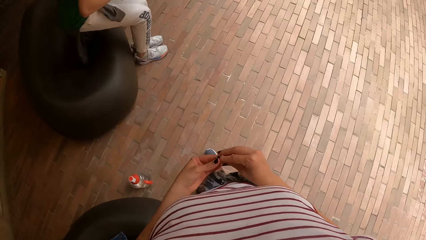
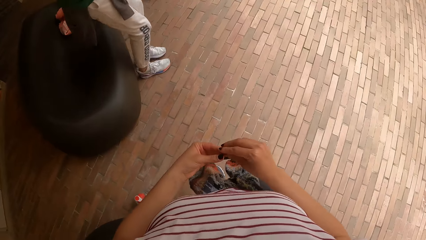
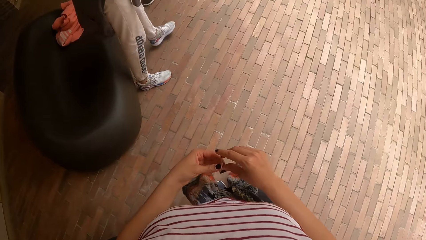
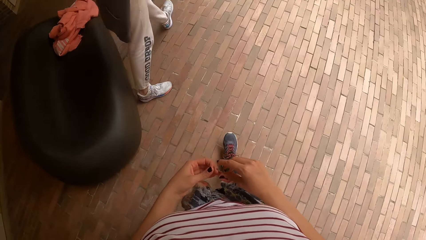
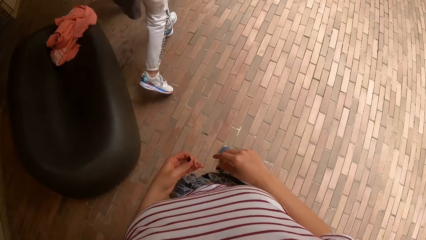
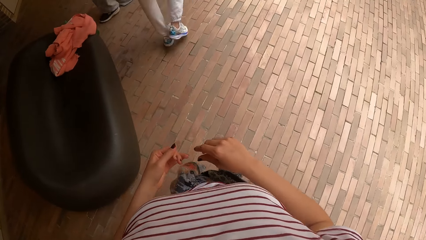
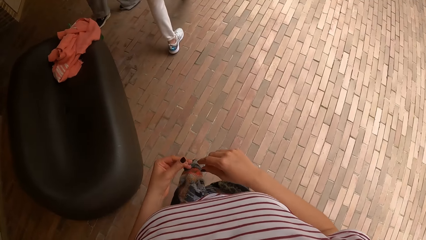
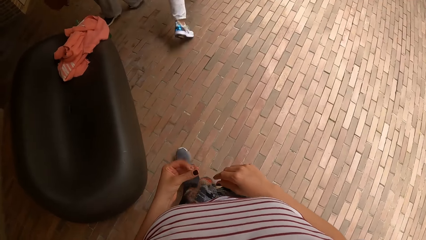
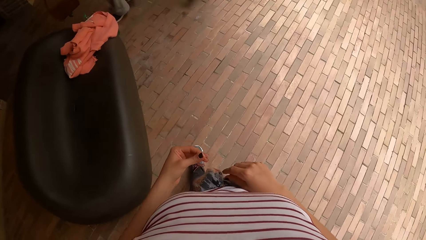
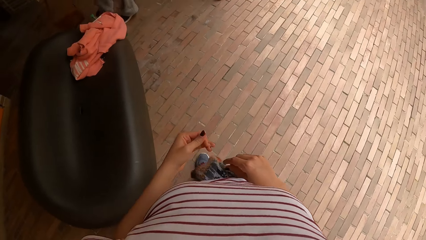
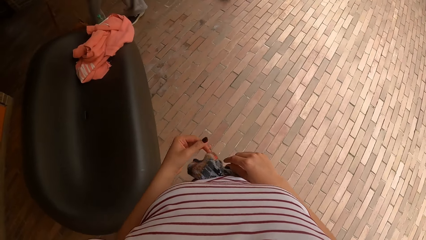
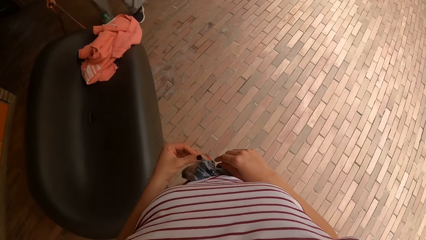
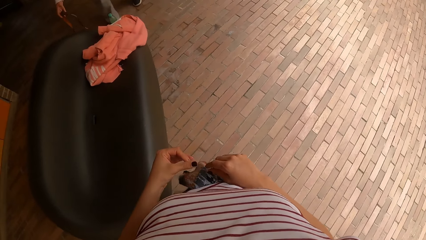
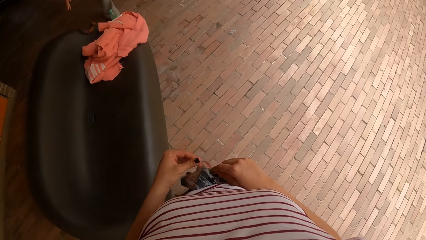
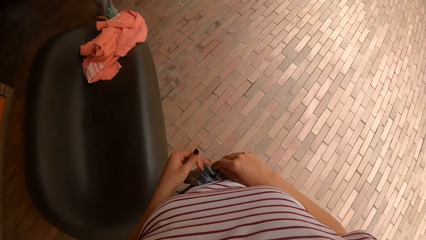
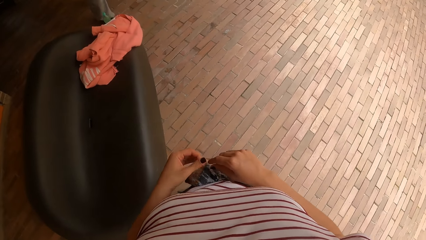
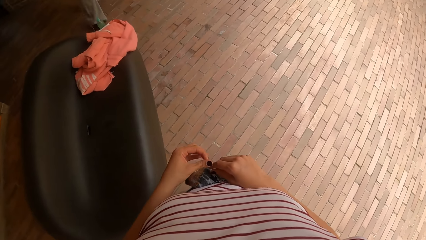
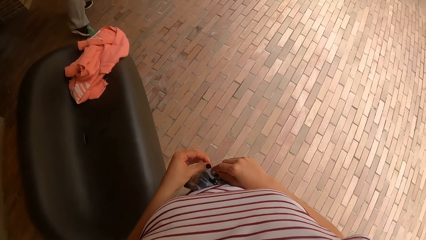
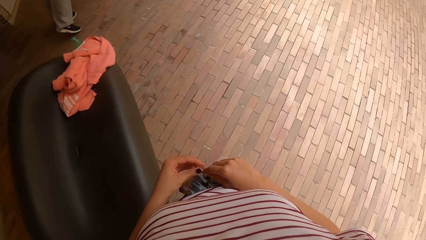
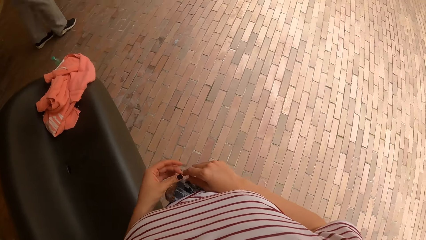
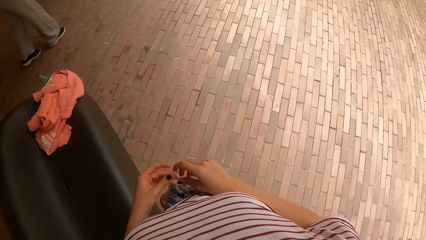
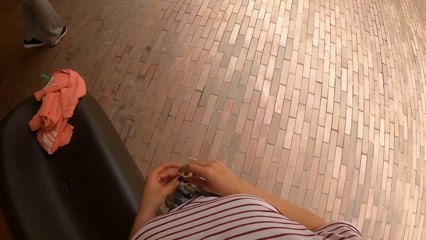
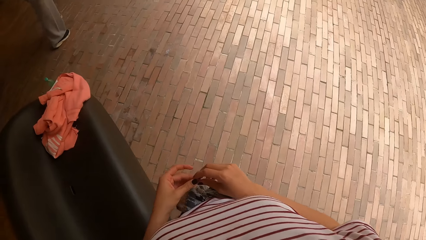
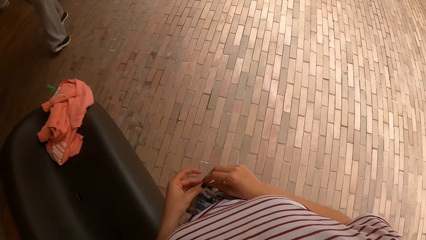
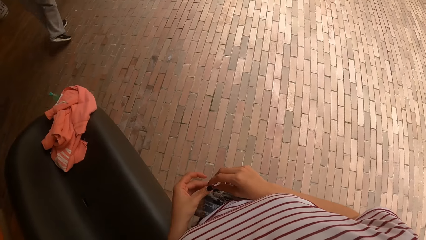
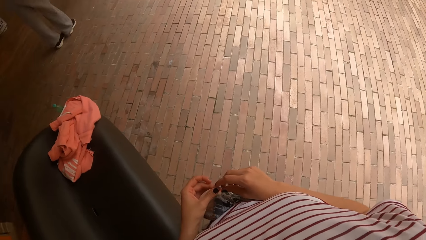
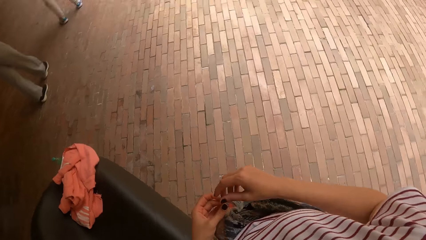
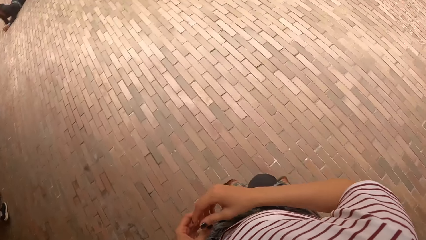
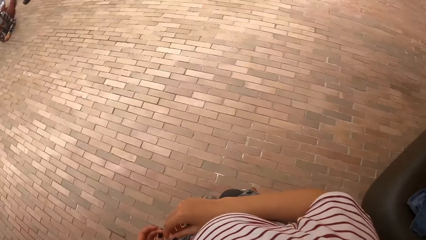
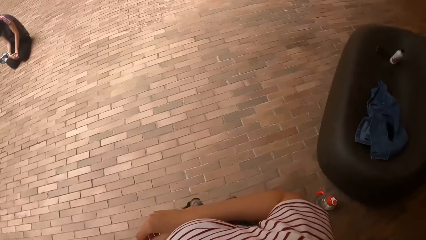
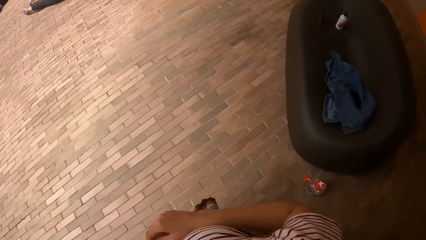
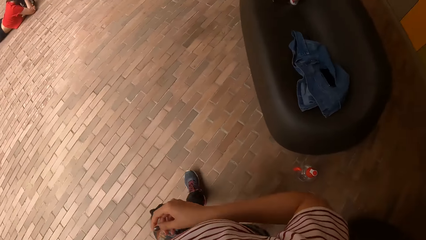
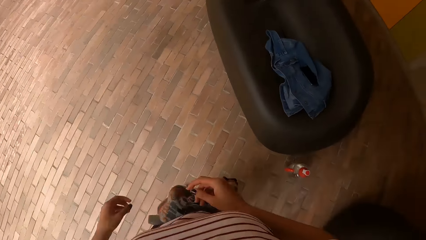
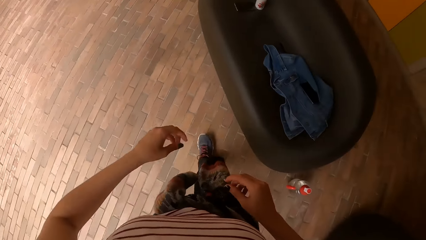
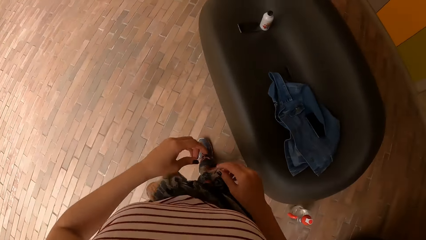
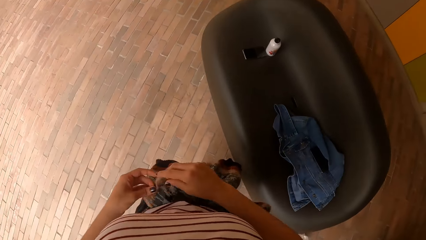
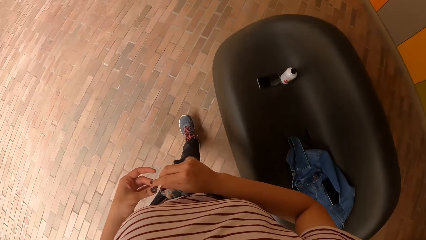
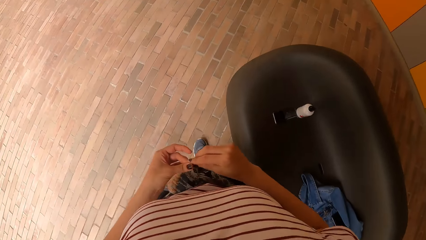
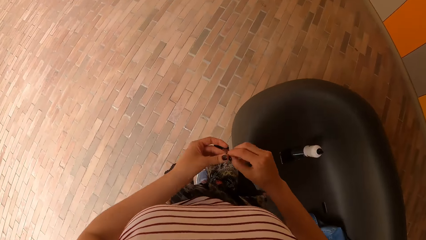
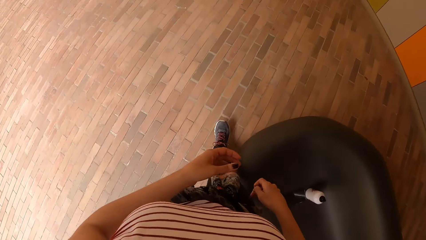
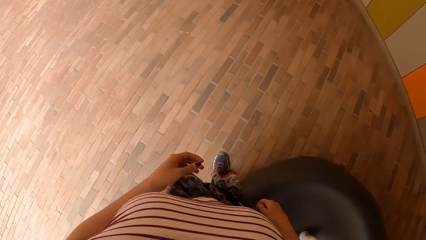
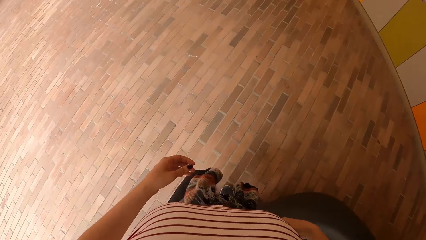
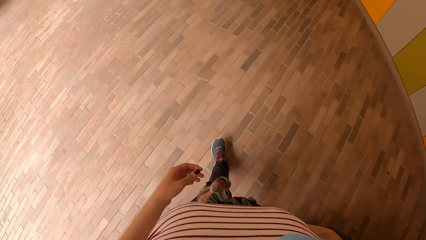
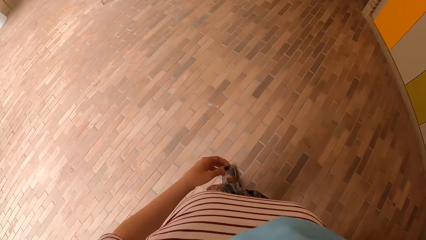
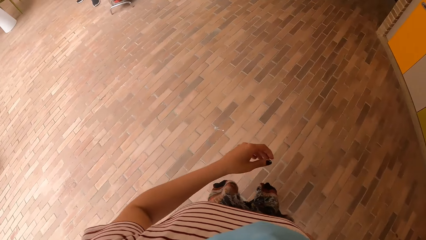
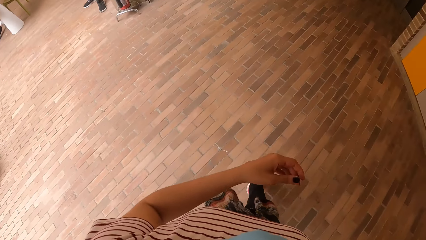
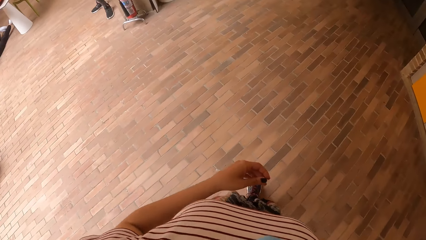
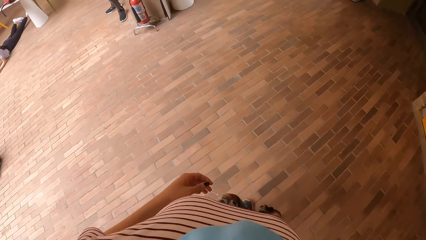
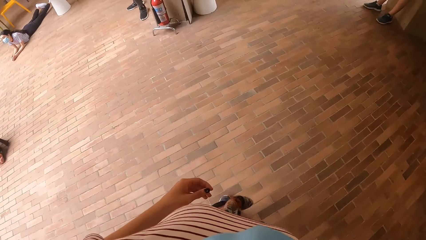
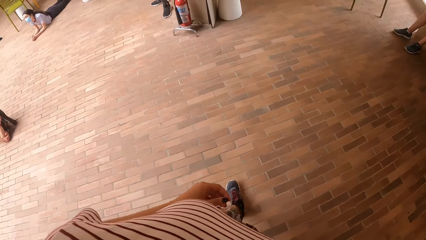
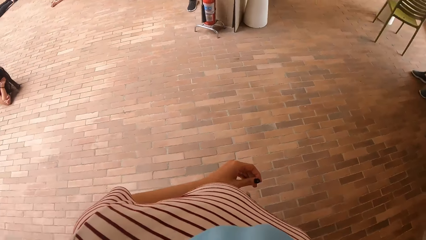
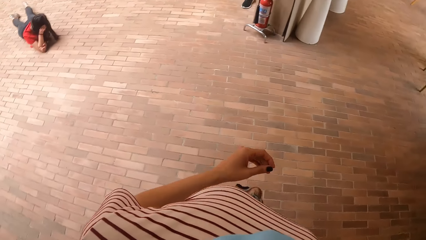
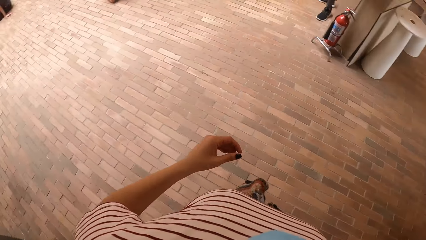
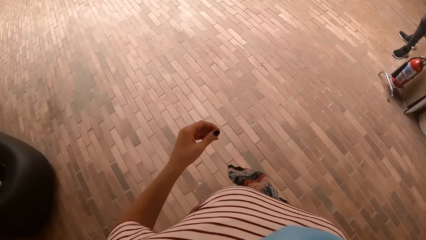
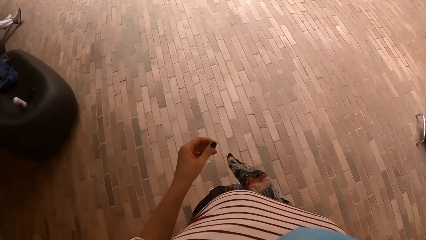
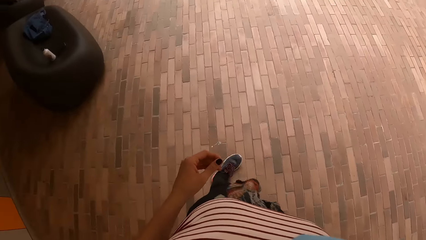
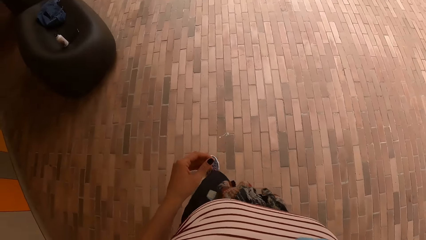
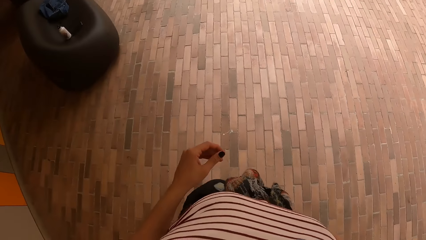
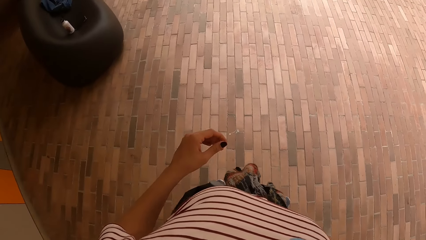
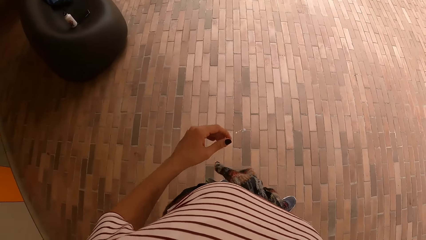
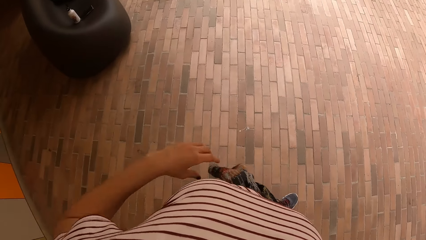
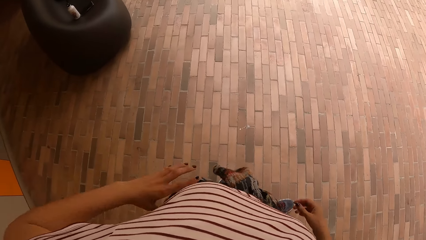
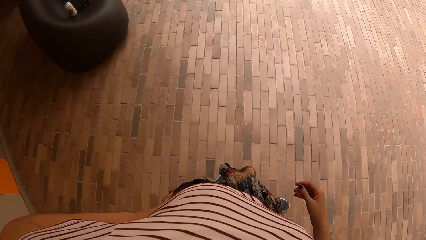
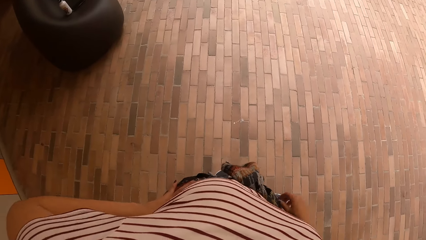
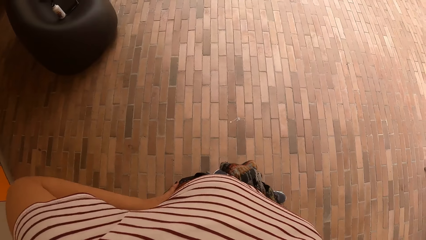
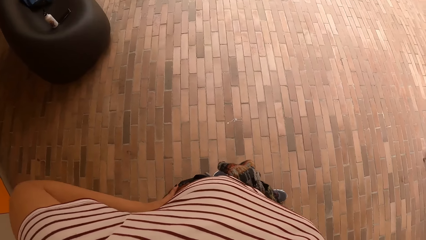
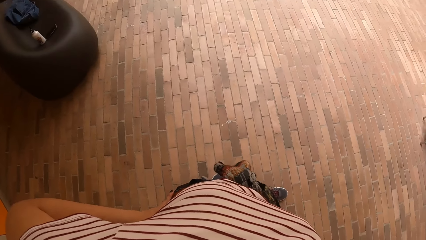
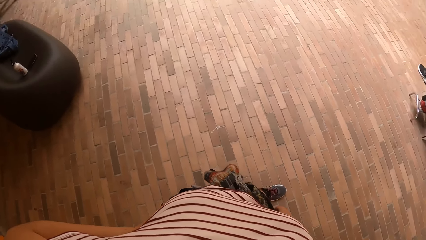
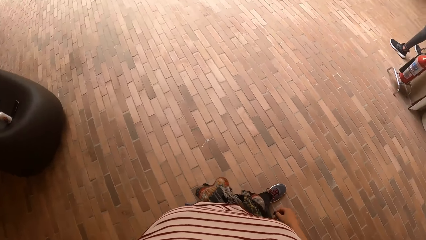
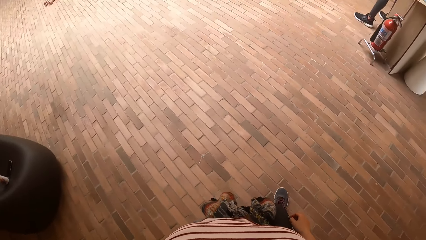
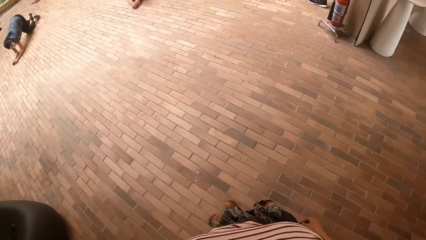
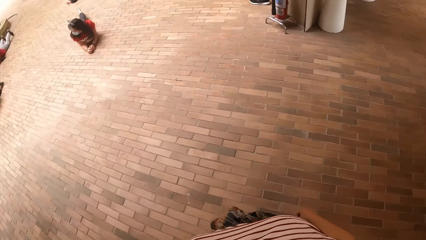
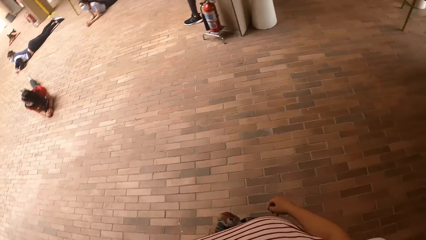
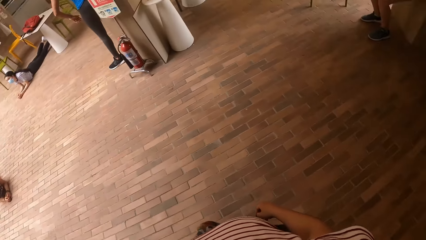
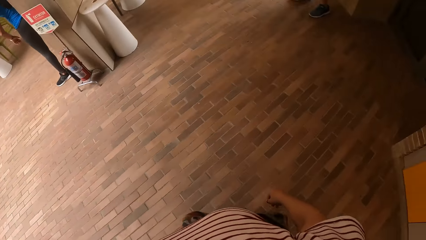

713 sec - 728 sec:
The man stands up from the couch. A woman puts down a handbag. The camera wearer stares at the pavement. She looks at the seat. She walks on the pavement. She puts a hand on her waist. She looks around the pavement.
